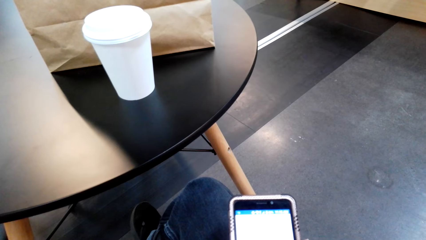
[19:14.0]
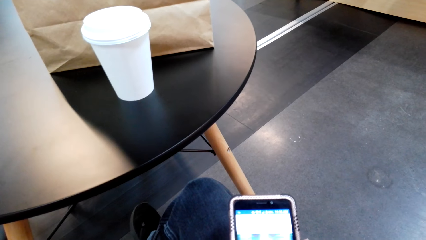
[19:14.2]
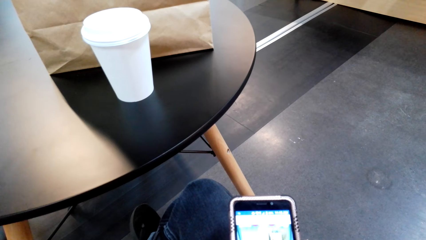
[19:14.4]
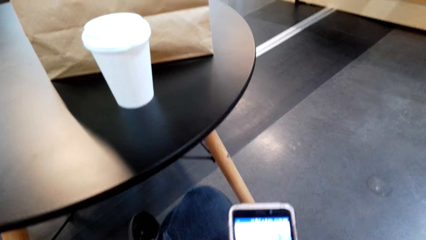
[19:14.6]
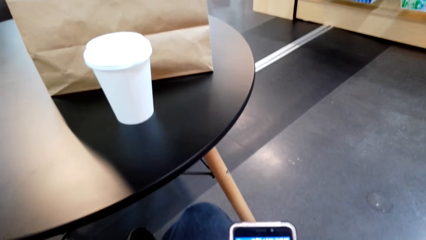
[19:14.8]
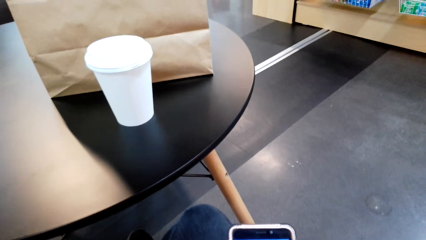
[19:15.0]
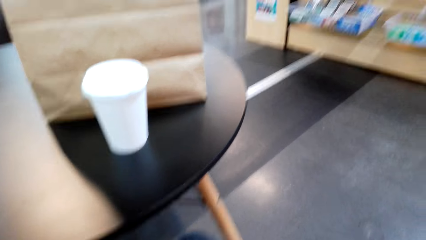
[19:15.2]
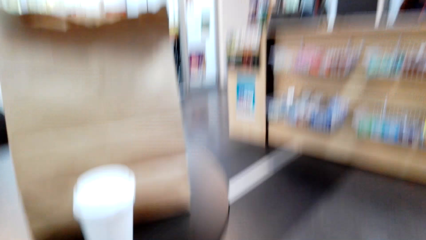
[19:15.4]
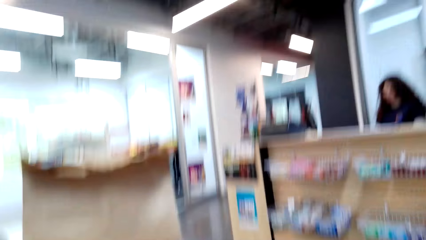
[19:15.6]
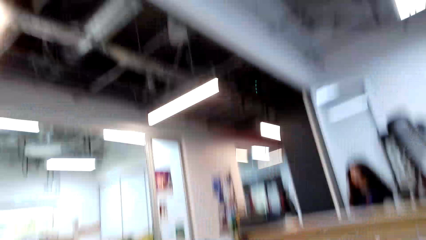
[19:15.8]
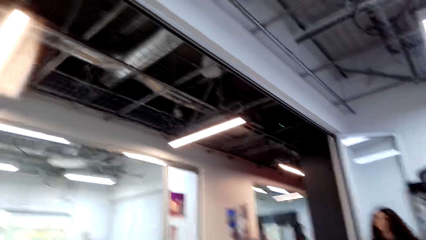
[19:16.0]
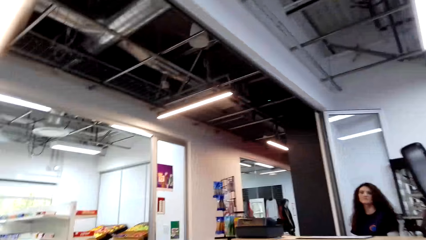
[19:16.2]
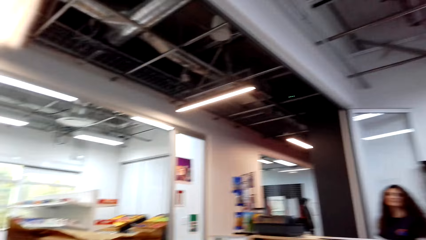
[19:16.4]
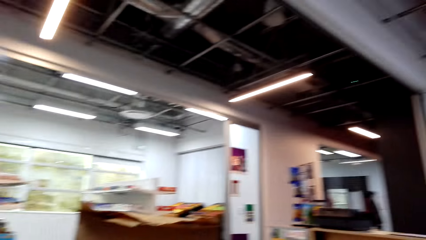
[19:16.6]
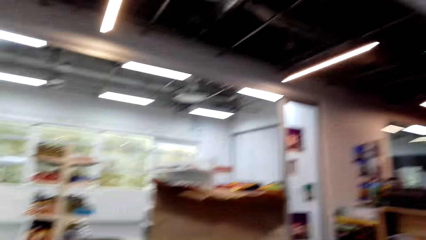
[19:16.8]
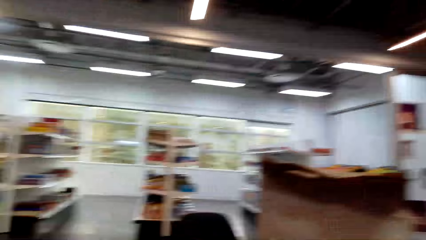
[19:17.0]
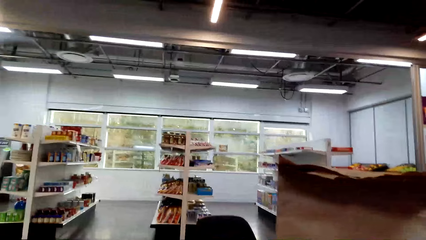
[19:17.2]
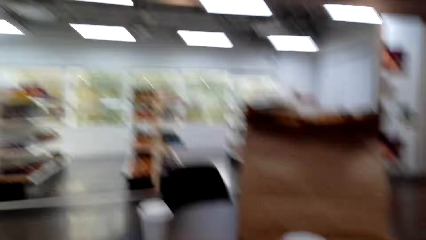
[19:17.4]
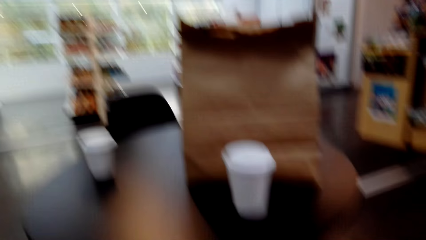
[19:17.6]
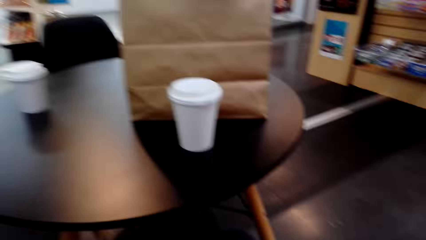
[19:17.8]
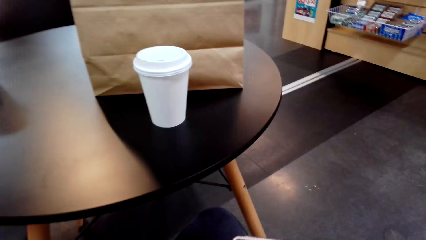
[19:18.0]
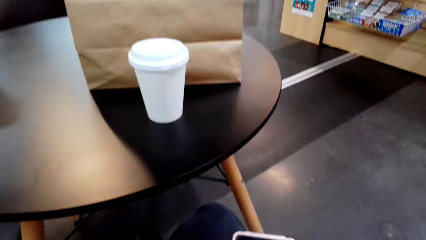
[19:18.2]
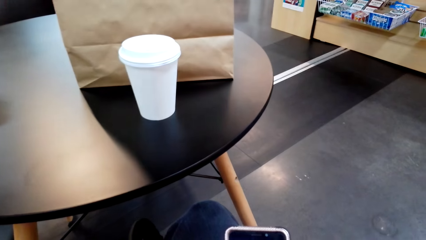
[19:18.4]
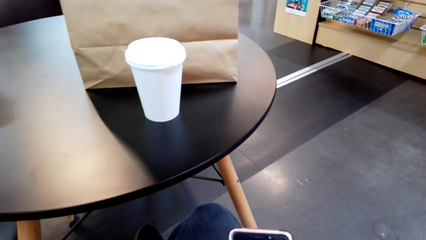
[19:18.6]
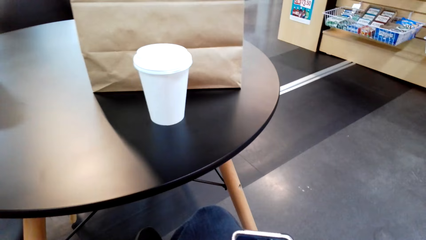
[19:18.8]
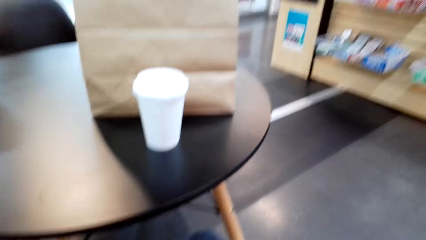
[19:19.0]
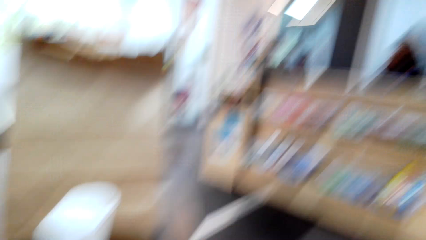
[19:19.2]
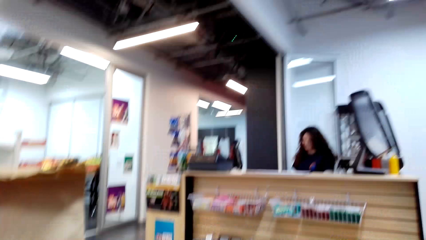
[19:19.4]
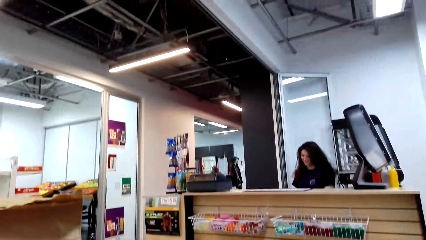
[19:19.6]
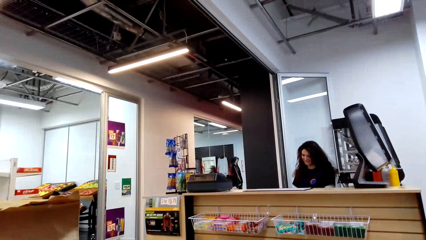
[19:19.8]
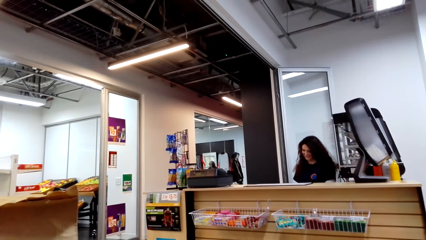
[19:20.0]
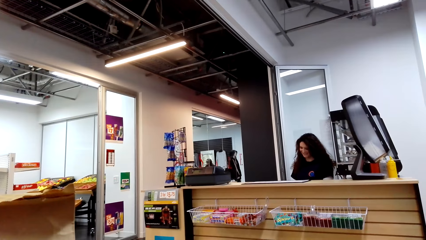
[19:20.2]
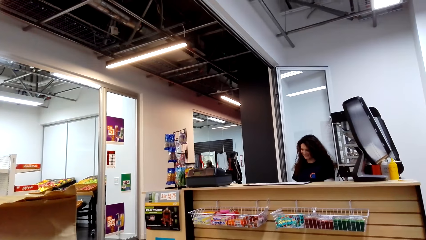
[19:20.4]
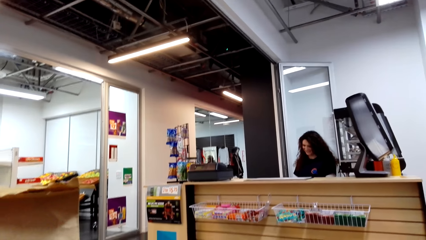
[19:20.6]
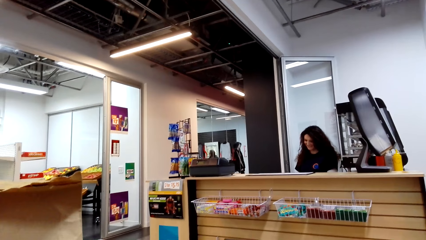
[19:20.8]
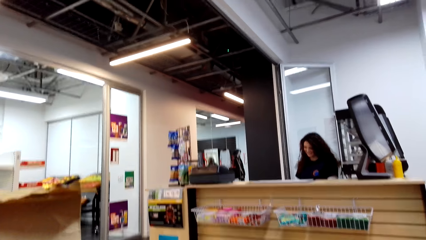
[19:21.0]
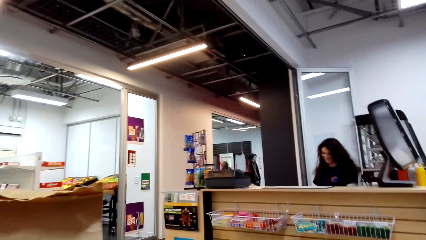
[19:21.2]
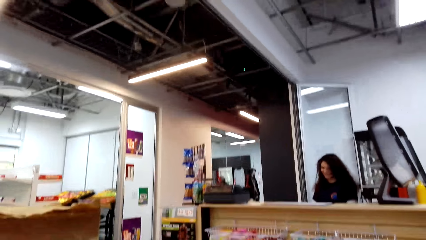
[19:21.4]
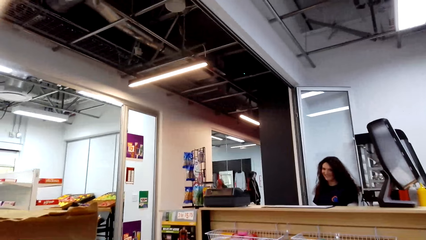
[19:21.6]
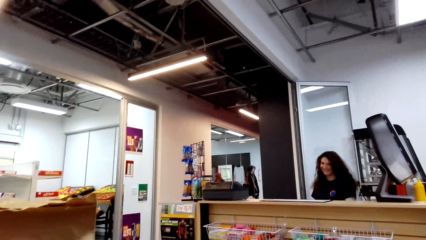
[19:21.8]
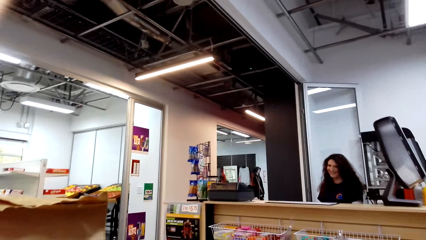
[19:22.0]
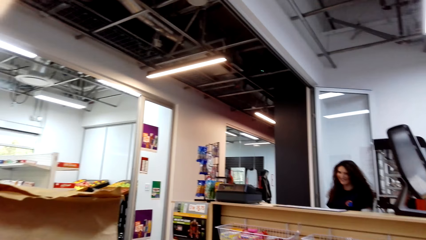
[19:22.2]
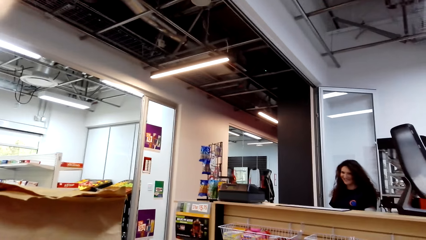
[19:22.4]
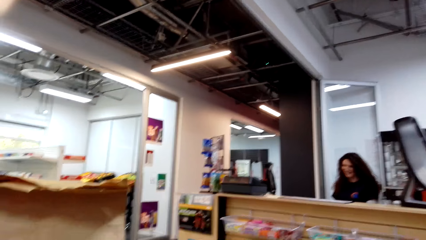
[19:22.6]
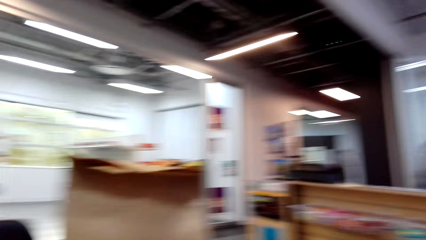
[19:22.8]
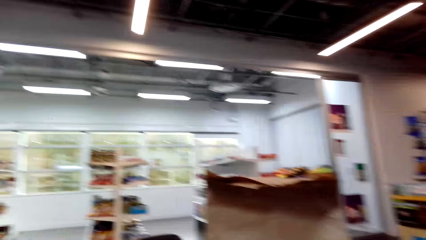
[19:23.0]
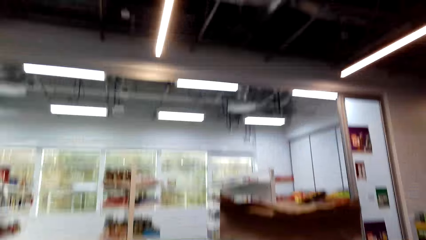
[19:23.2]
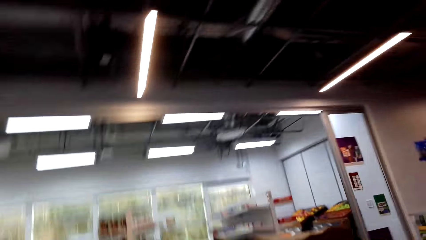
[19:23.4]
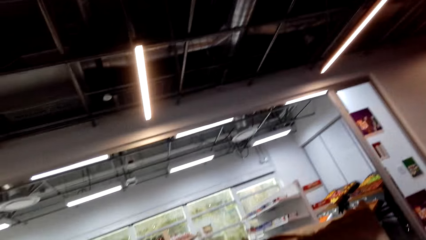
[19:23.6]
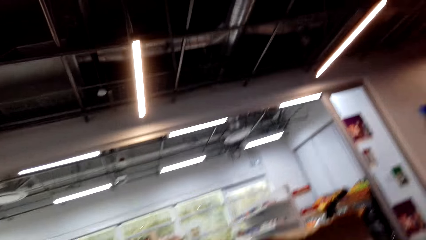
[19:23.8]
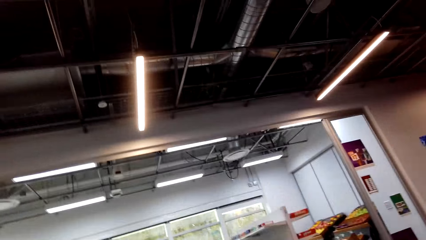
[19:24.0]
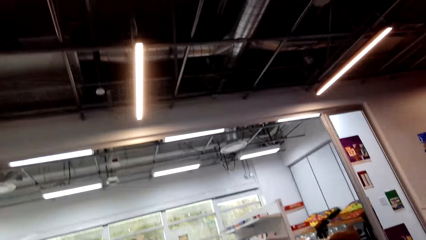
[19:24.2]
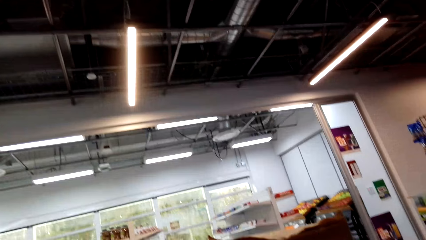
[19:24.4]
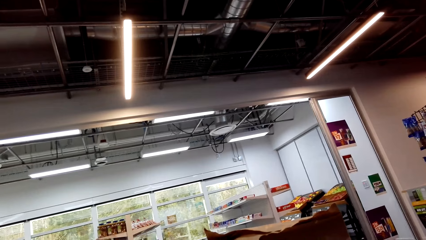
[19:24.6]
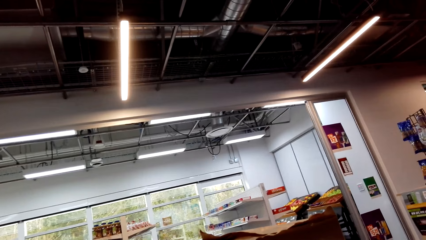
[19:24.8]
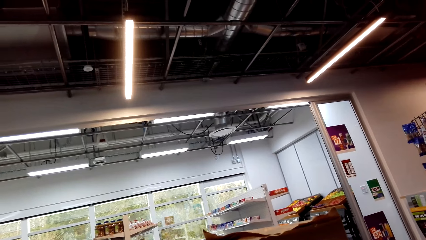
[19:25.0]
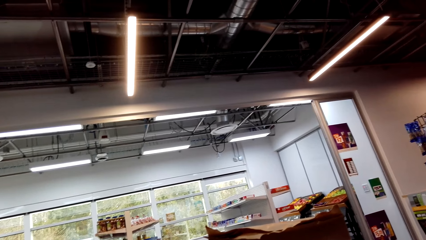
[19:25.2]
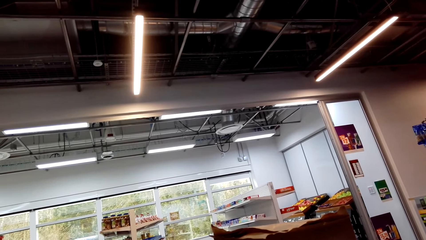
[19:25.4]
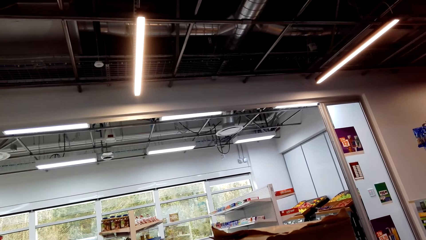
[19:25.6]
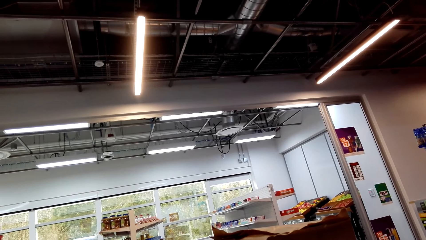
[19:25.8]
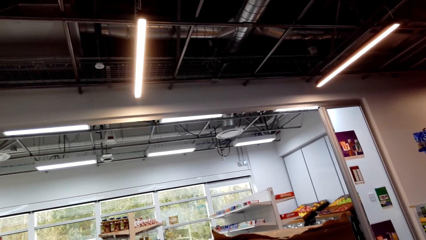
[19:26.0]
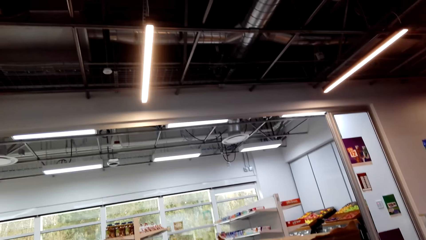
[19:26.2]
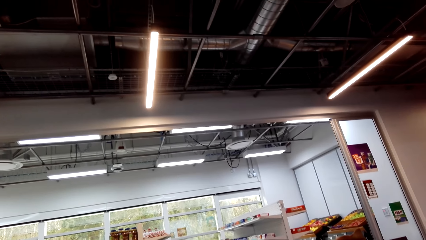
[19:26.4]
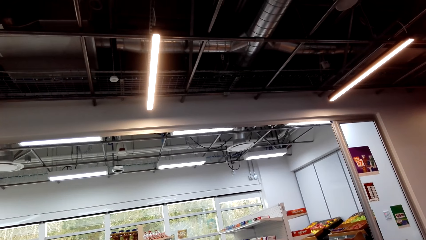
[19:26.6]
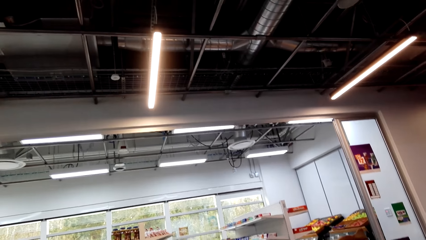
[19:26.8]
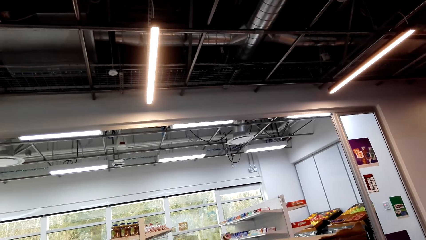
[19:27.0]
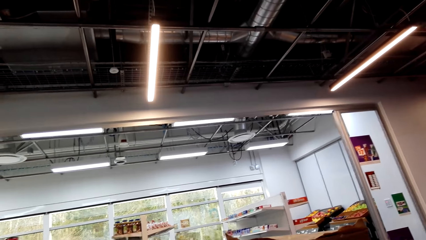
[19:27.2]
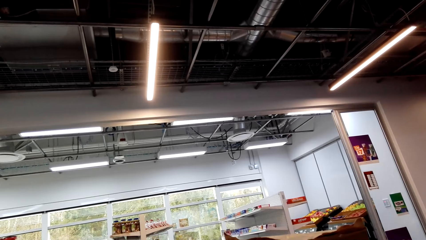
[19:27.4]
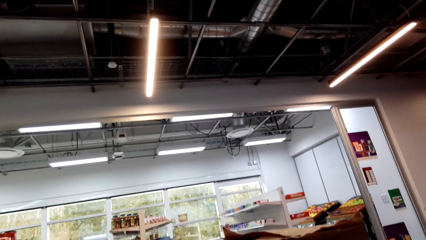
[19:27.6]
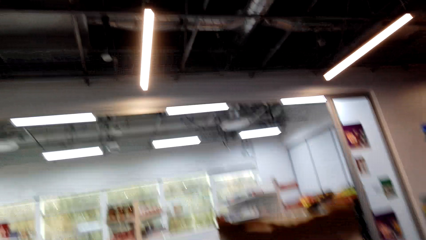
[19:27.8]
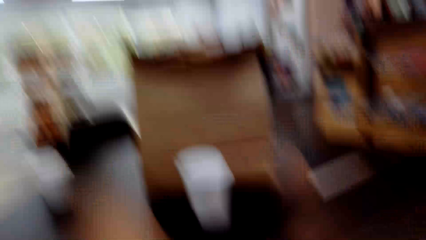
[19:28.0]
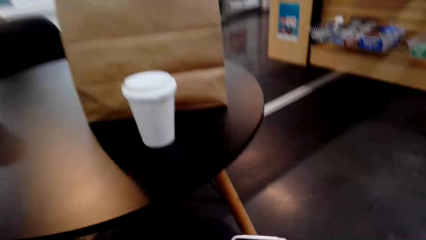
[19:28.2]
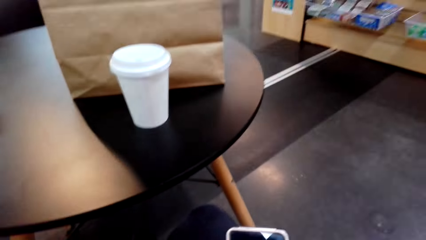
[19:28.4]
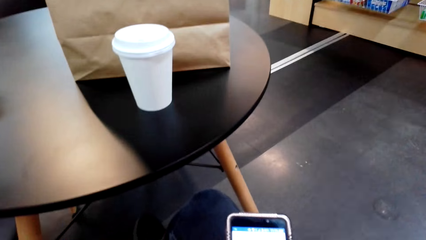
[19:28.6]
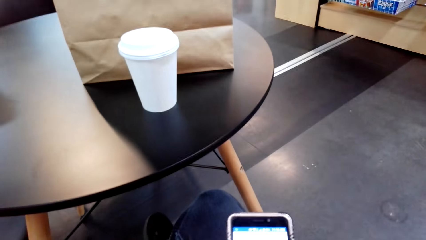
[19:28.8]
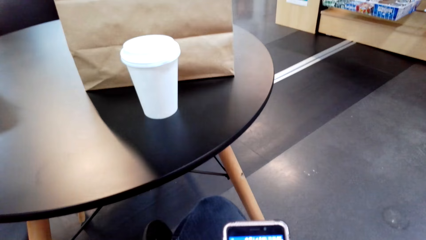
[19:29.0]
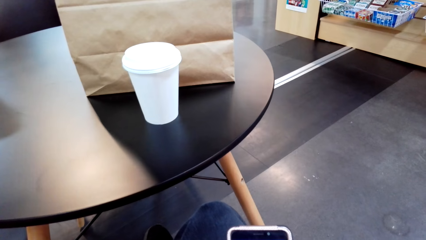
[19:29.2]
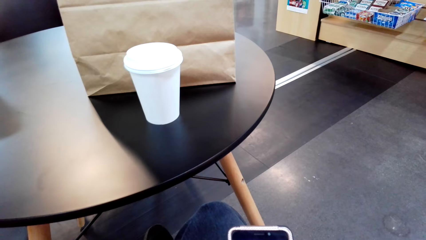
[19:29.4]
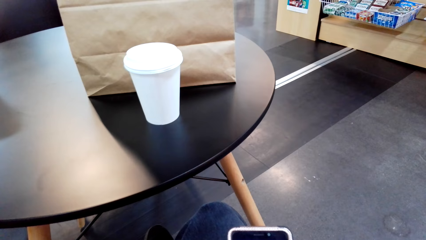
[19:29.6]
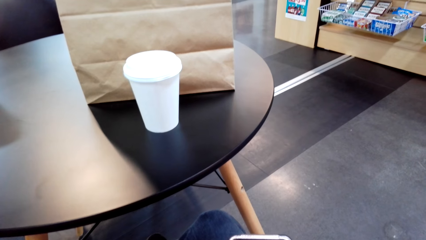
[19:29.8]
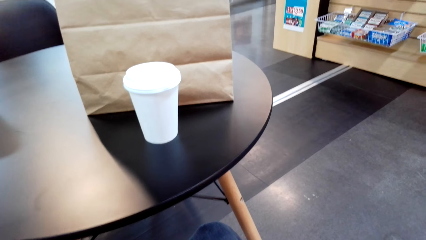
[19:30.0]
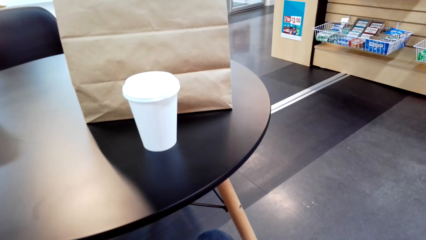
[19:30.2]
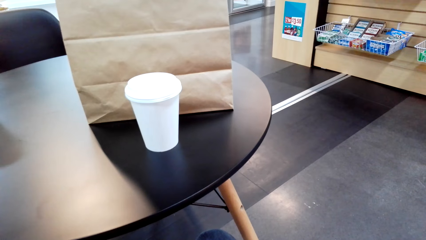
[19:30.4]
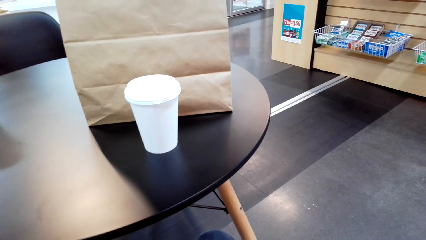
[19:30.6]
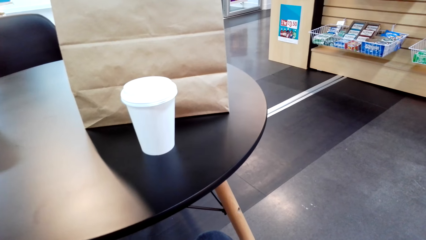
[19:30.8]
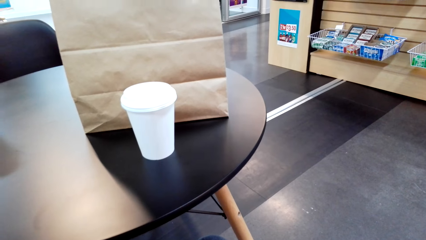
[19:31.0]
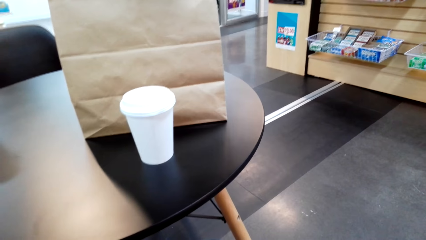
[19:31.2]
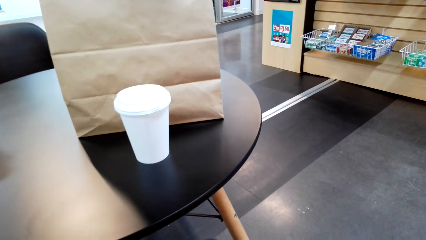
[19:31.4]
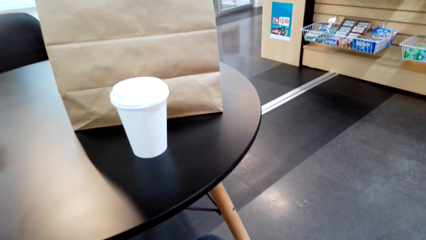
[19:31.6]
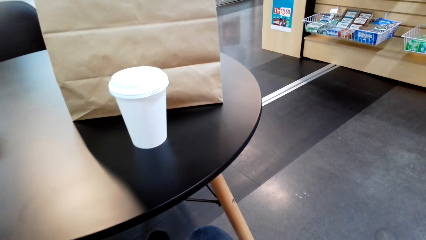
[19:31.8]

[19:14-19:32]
The camera wearer looks around. They use the phone.
